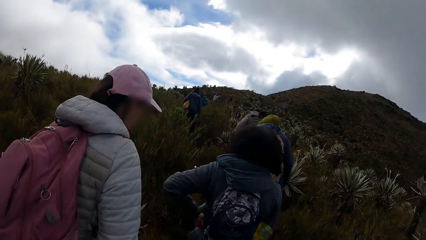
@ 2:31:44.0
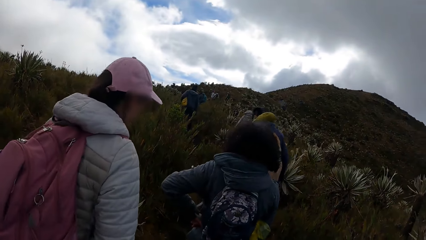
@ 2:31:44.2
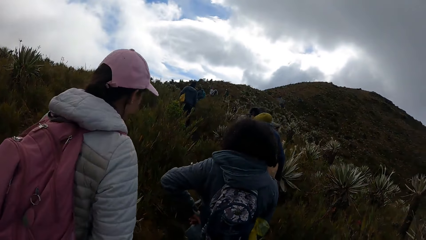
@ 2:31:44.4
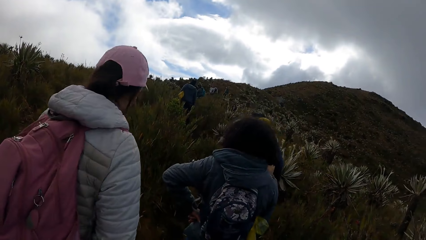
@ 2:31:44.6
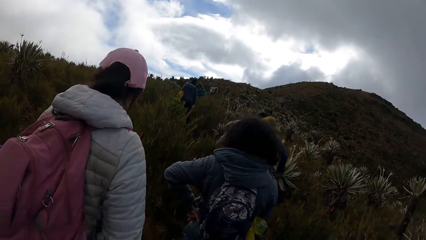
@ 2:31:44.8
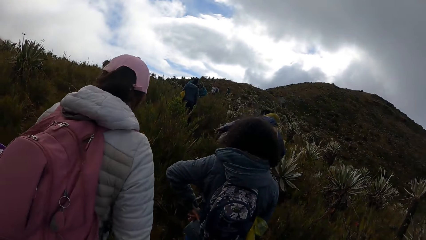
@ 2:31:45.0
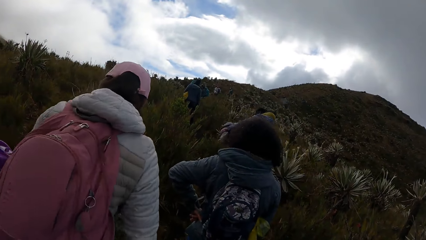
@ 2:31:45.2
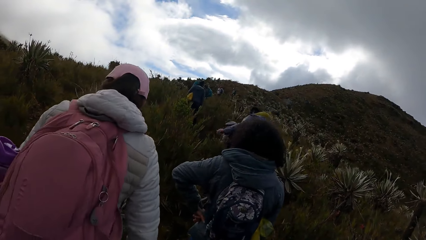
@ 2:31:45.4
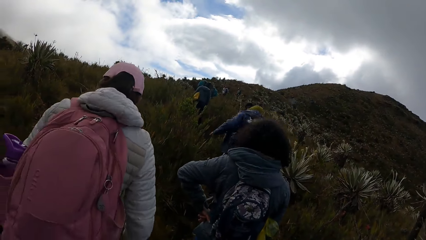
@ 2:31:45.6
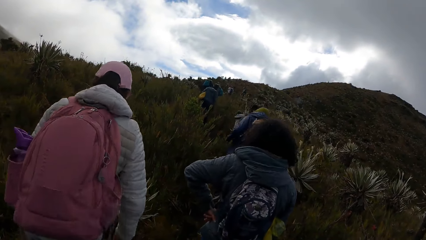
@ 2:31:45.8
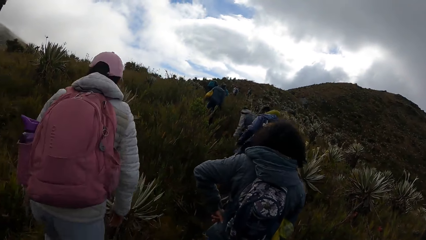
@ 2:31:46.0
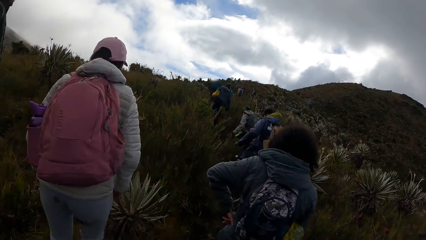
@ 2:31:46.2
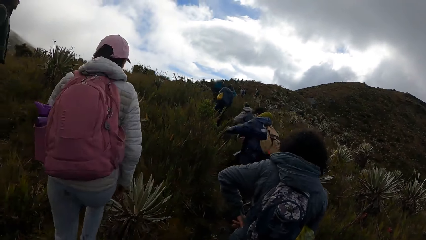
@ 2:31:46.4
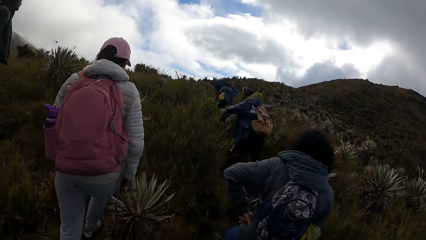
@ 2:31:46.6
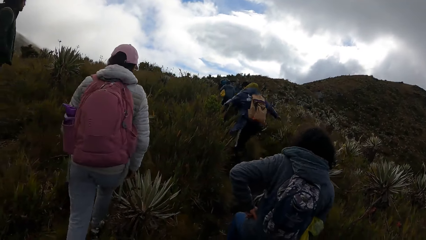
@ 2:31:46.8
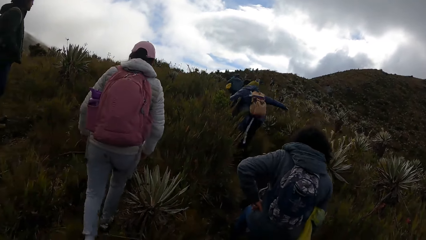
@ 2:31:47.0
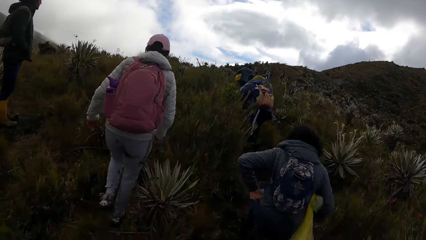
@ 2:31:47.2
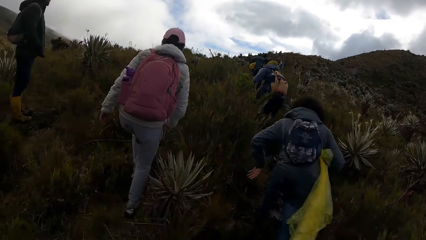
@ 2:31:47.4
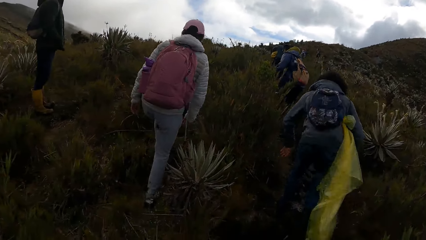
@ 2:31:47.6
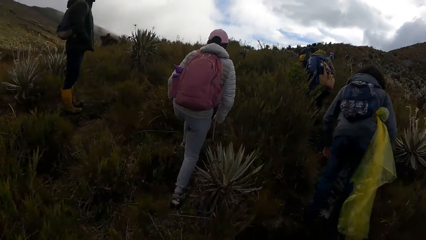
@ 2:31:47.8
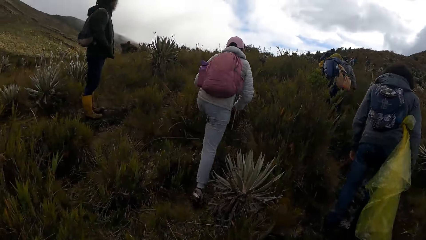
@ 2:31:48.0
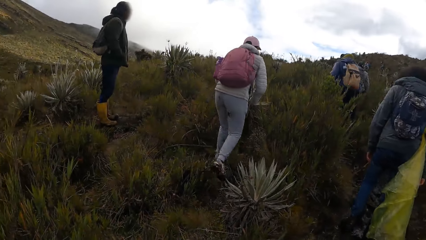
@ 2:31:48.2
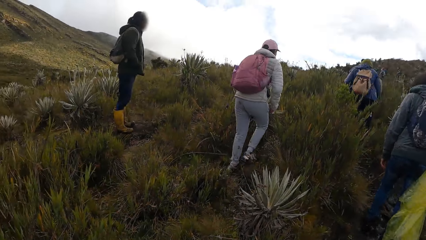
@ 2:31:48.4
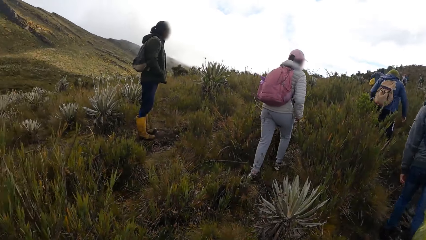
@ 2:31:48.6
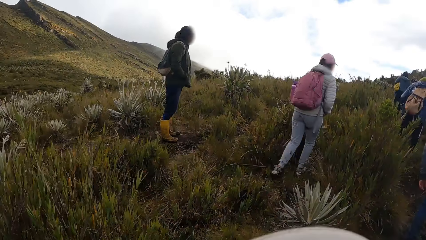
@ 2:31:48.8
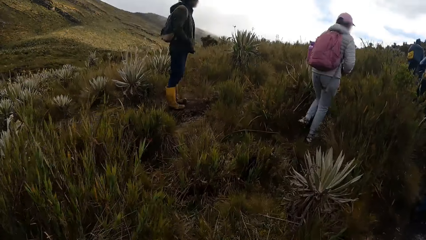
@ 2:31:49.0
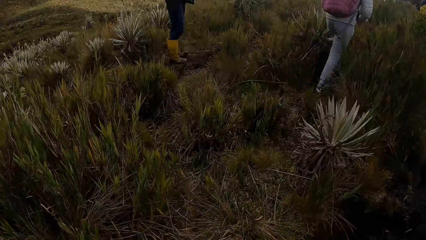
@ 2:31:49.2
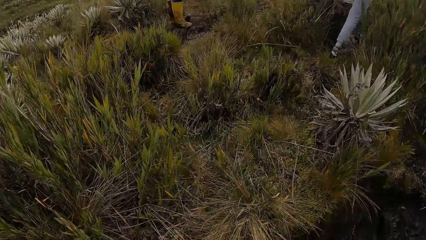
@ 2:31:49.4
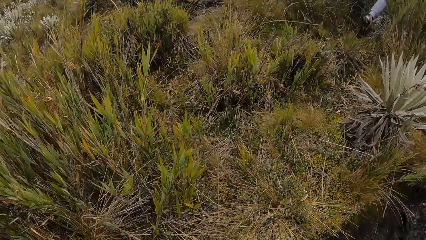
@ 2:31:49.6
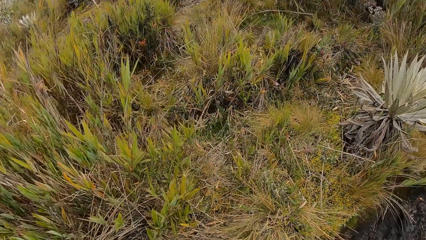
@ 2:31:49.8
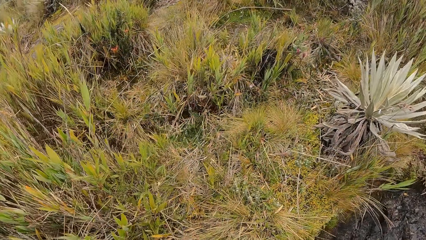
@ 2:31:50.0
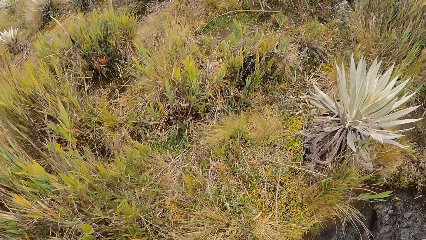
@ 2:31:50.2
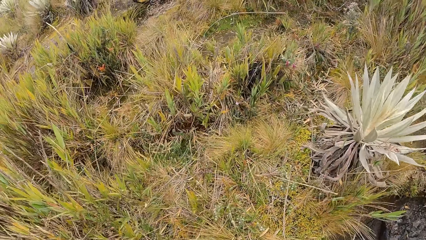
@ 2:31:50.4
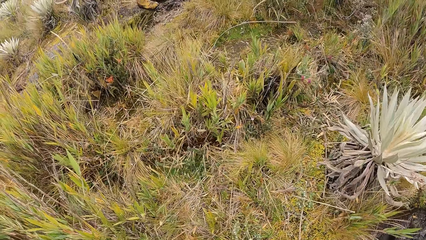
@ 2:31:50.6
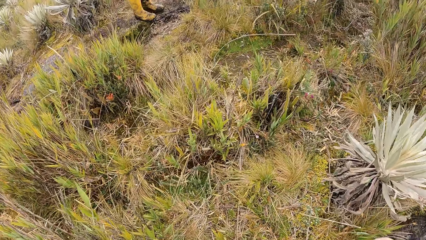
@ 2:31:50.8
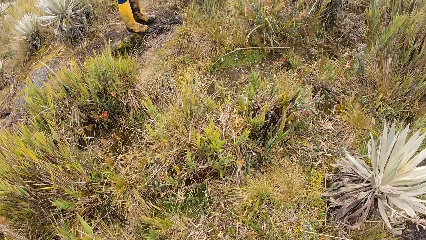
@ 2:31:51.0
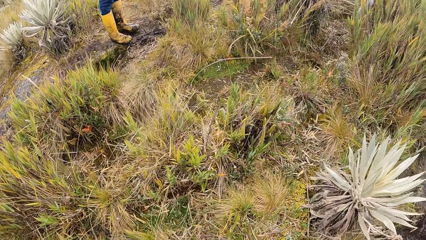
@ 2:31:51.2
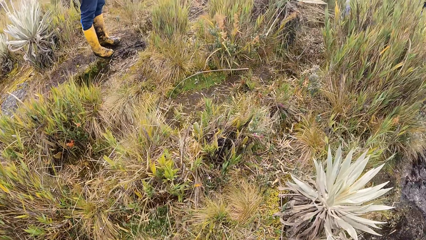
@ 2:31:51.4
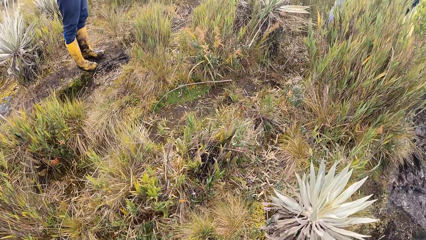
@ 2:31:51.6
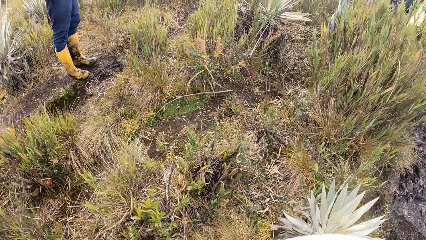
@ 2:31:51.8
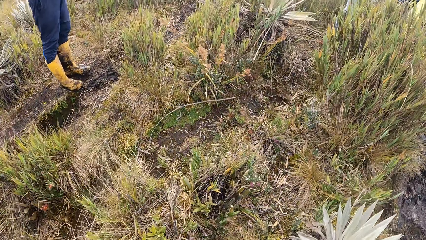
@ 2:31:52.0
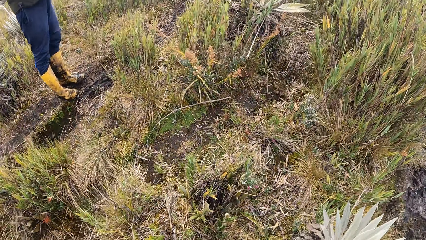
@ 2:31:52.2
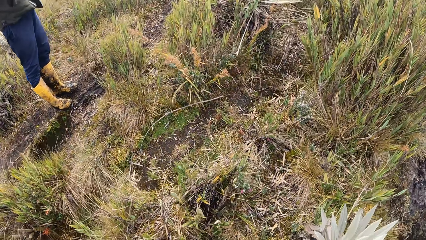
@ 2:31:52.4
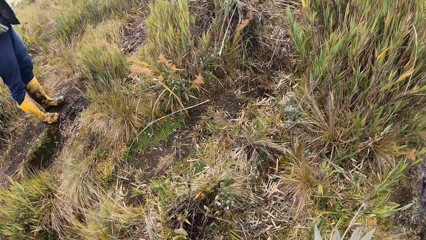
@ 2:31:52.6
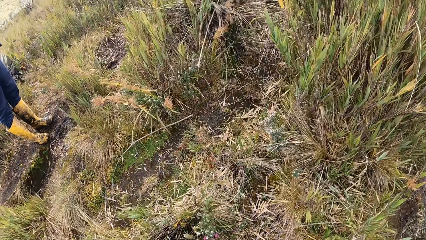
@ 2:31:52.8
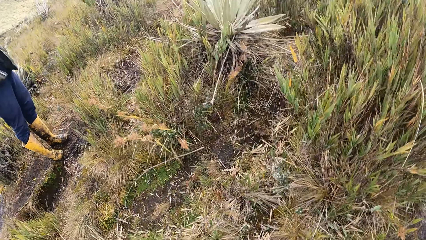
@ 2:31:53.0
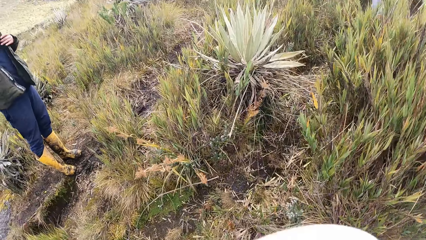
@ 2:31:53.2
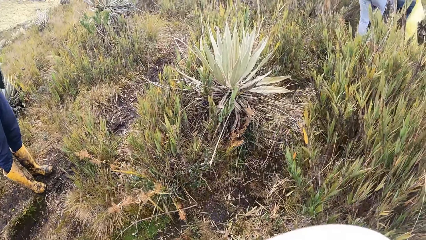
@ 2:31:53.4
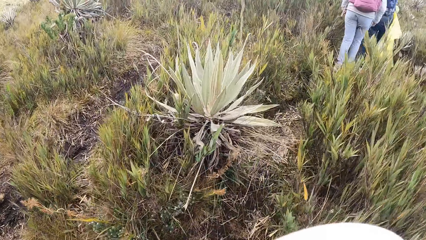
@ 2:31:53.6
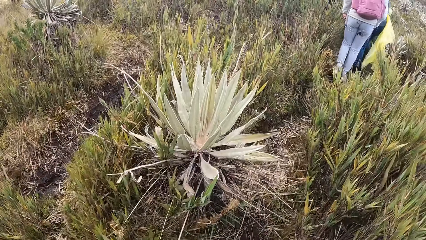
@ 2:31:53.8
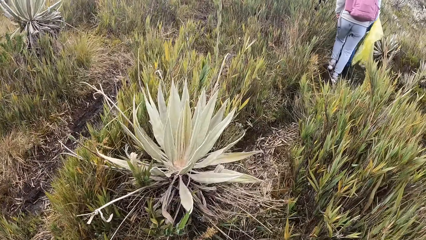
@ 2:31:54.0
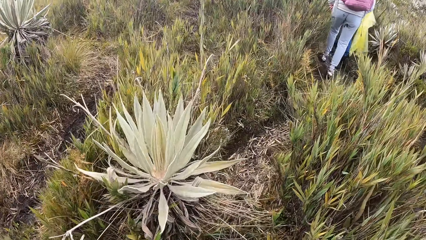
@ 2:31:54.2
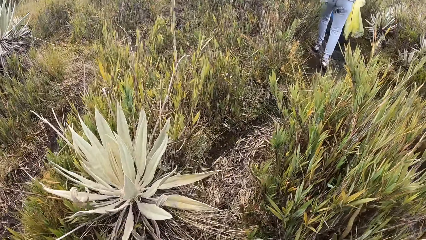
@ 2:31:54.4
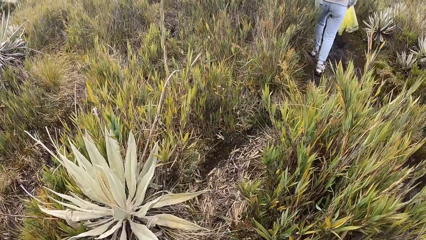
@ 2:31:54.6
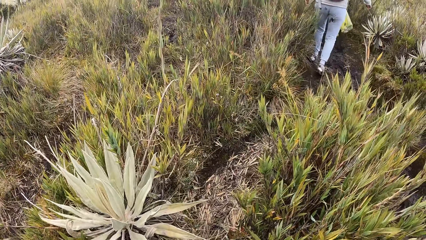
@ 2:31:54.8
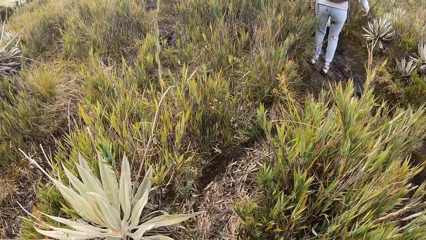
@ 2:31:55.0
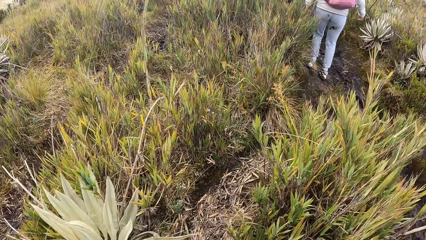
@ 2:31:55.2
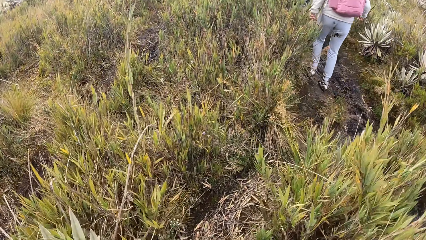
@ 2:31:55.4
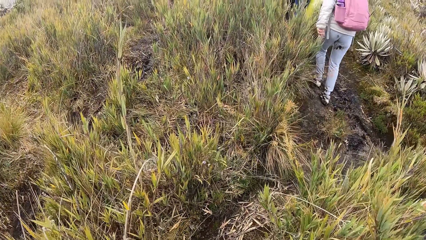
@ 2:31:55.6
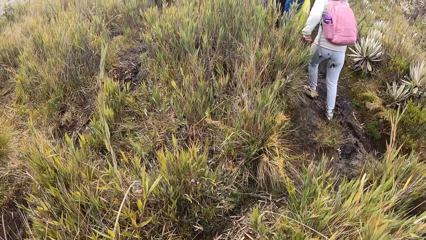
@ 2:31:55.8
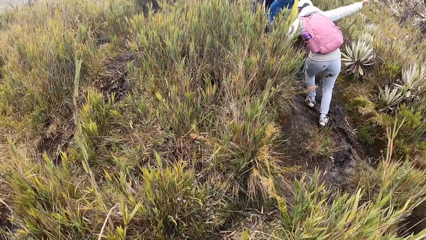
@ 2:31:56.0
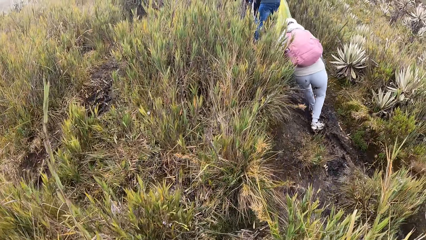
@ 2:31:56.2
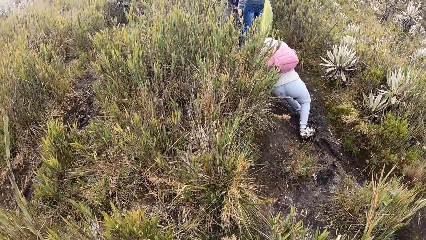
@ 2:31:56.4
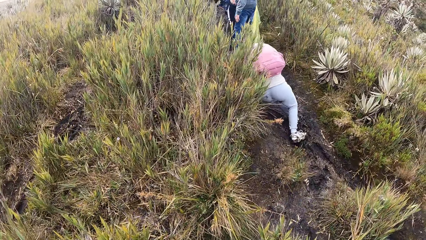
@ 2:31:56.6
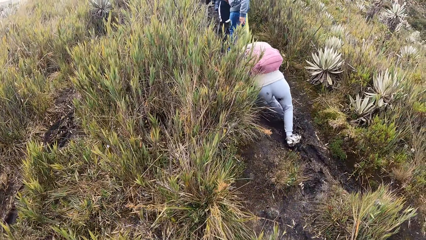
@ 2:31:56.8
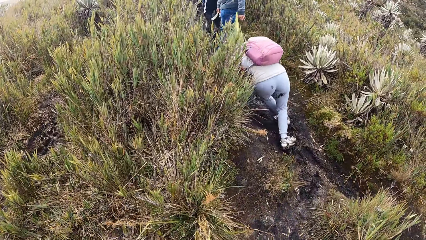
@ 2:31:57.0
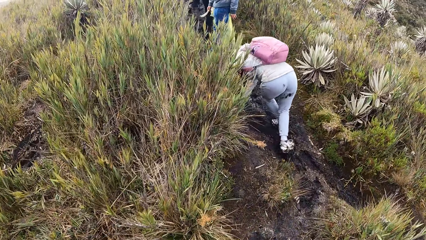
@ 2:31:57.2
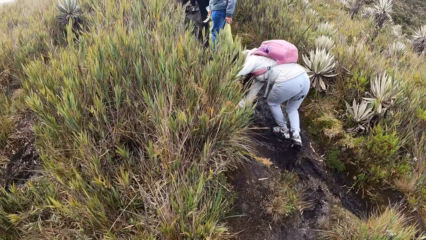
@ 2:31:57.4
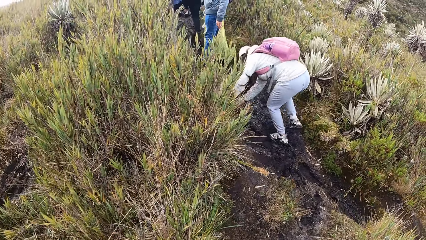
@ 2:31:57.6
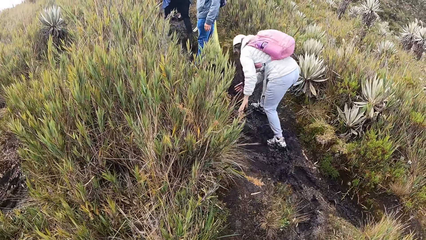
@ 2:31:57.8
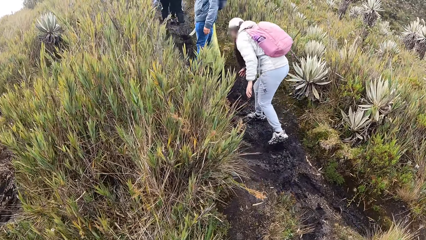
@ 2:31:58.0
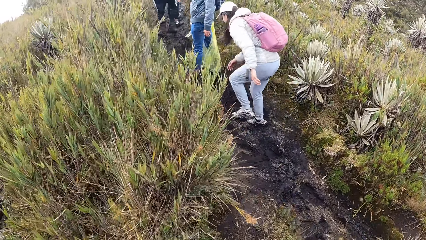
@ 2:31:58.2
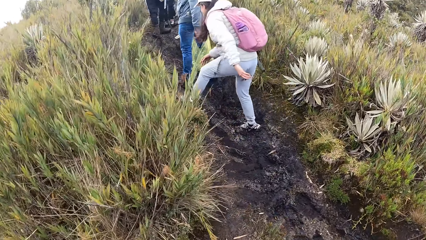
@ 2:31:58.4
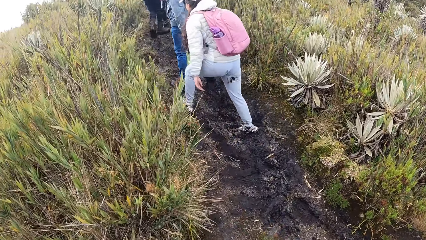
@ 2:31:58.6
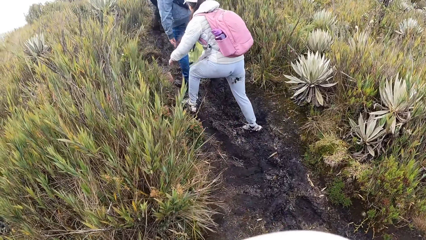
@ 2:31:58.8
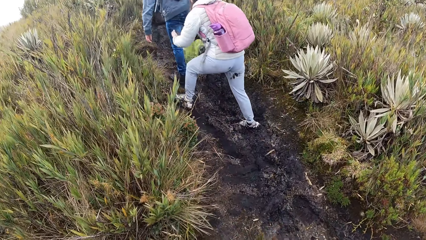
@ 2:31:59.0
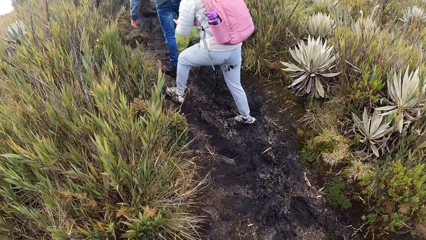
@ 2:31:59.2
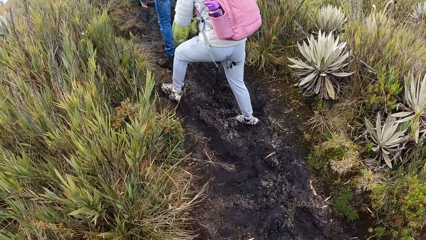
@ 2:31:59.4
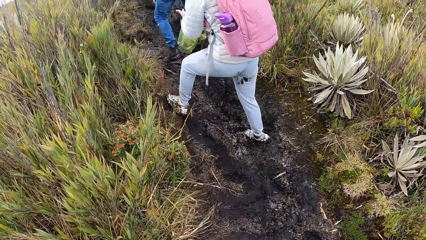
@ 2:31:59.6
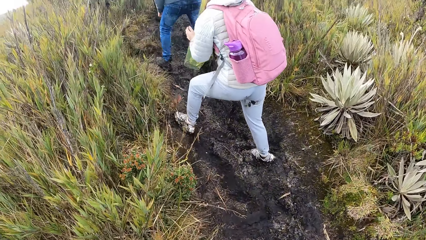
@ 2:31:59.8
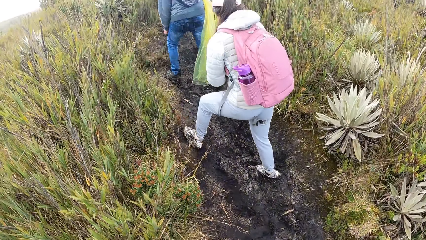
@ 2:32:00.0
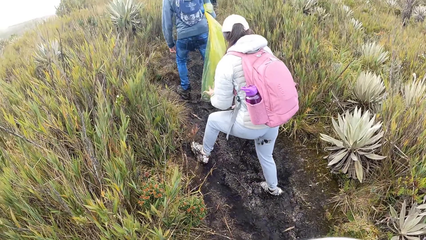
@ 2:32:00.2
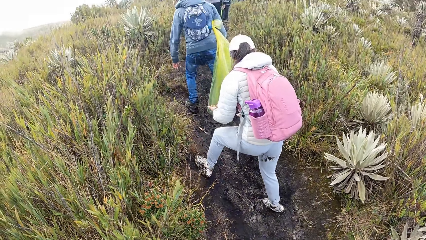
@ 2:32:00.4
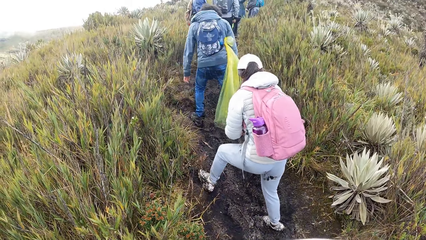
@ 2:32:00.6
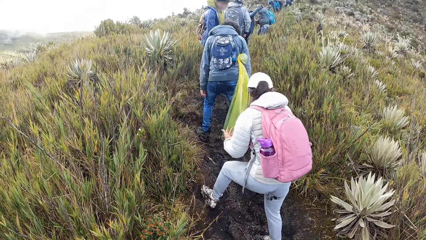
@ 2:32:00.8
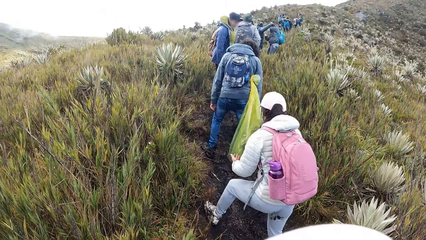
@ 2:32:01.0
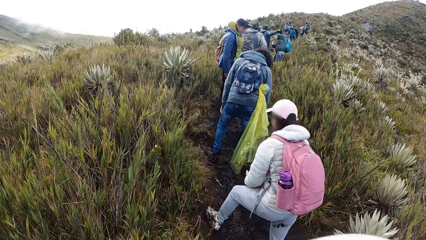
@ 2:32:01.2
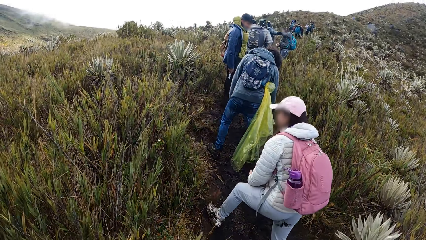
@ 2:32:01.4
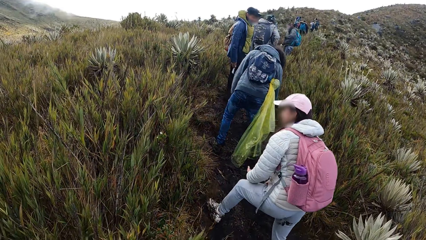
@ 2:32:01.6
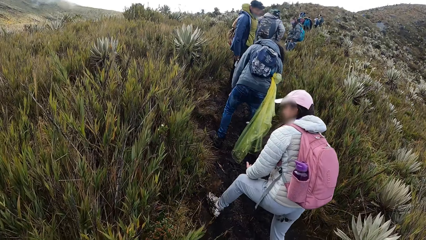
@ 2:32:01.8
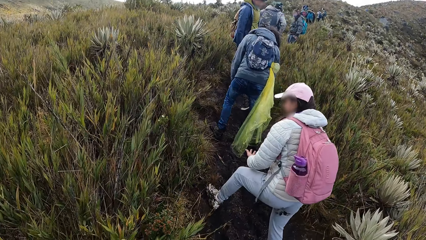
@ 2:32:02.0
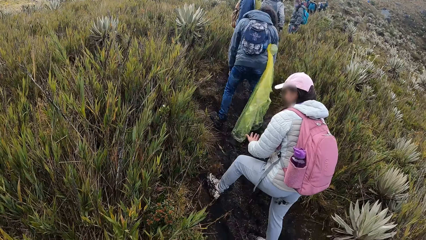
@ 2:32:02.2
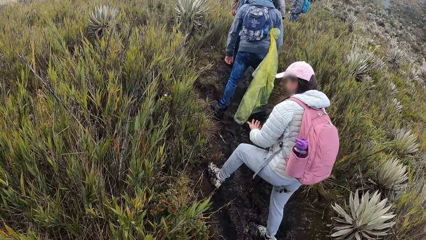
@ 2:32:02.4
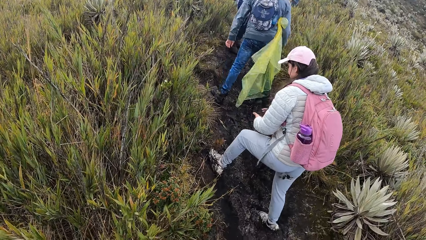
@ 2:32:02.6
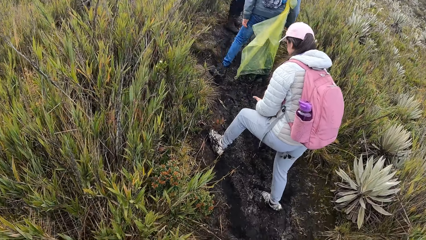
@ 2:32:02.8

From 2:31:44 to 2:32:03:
A person stands in the field and climbs on the slope in the field. Another person stands in the field. The camera wearer walks around in the field. The lady slips on the ground, walks in the field and dusts her palms together in the field. The camera wearer stands in the field.
